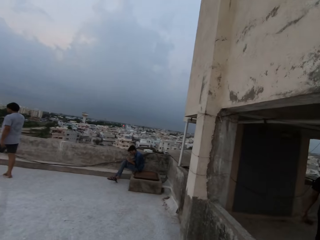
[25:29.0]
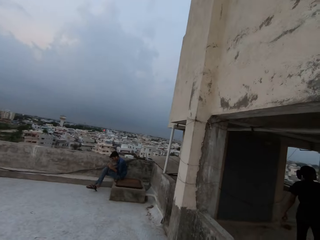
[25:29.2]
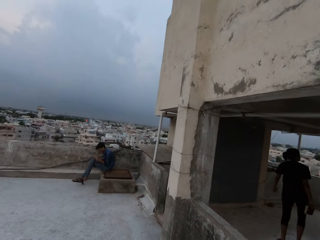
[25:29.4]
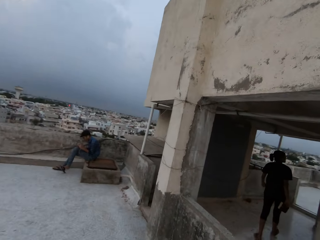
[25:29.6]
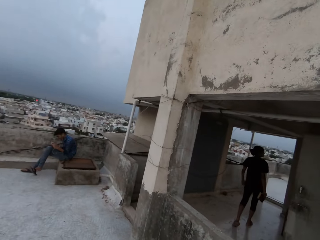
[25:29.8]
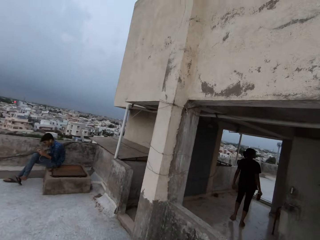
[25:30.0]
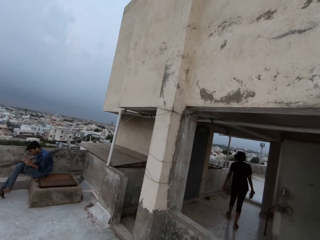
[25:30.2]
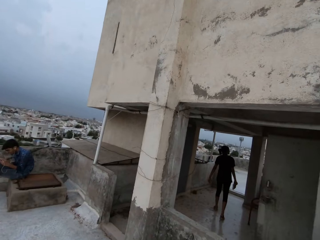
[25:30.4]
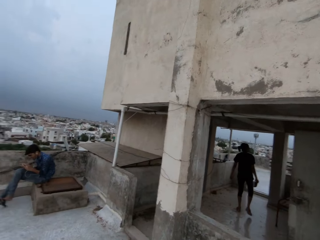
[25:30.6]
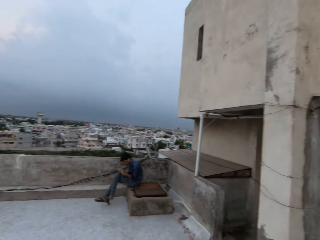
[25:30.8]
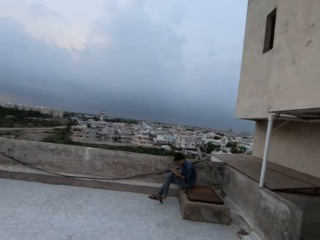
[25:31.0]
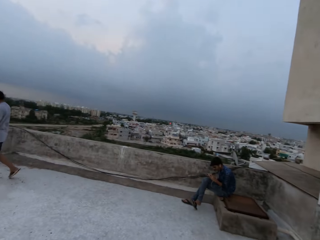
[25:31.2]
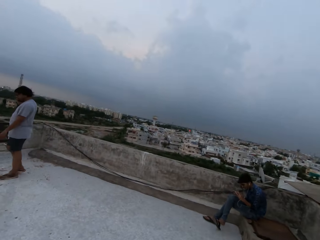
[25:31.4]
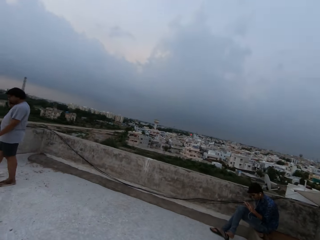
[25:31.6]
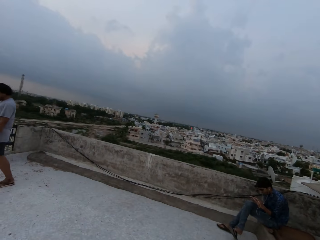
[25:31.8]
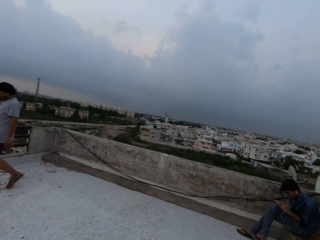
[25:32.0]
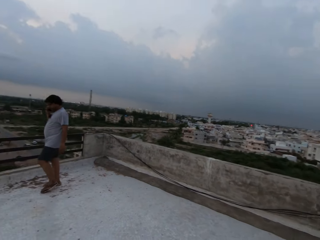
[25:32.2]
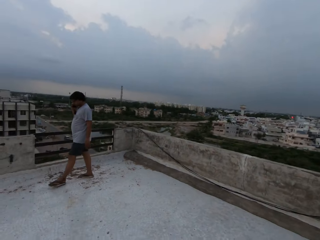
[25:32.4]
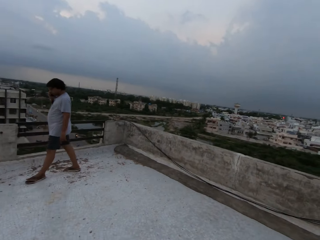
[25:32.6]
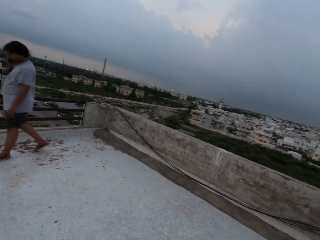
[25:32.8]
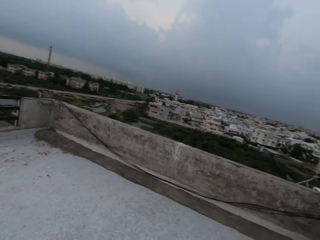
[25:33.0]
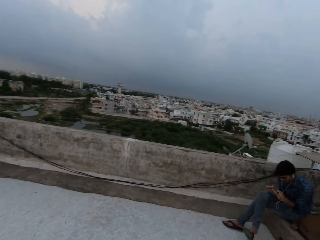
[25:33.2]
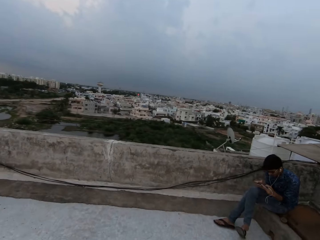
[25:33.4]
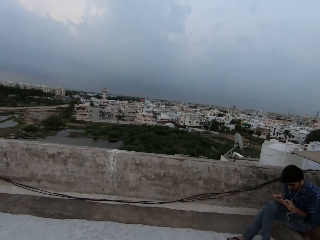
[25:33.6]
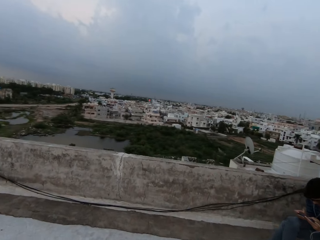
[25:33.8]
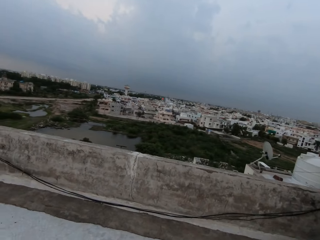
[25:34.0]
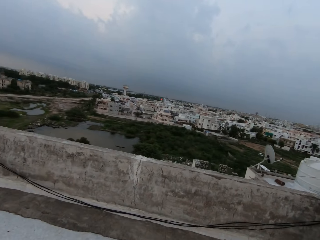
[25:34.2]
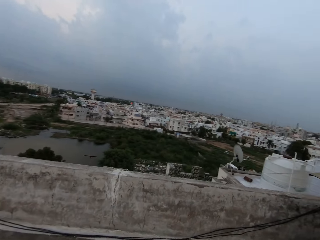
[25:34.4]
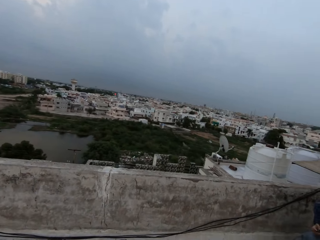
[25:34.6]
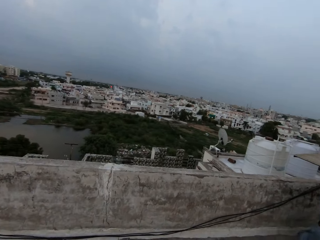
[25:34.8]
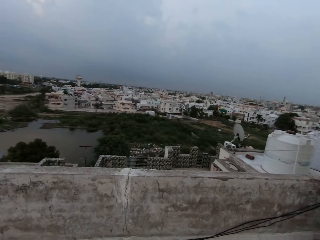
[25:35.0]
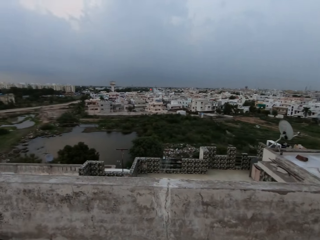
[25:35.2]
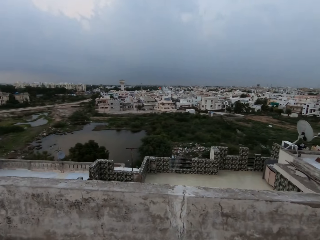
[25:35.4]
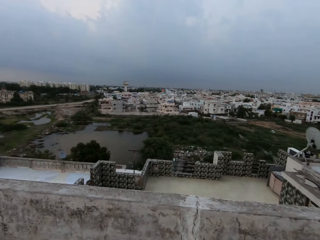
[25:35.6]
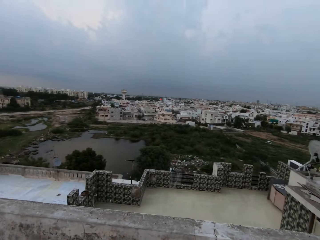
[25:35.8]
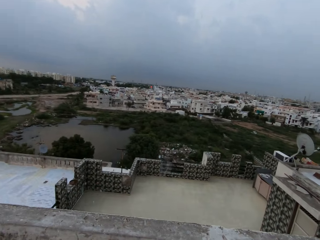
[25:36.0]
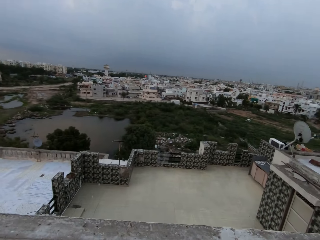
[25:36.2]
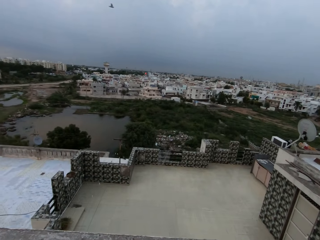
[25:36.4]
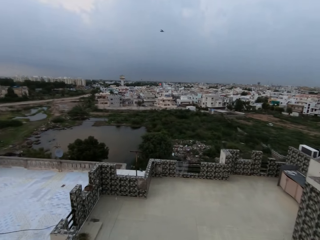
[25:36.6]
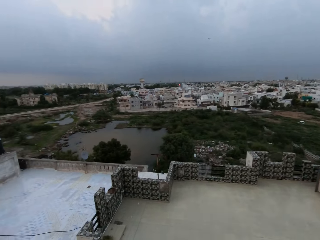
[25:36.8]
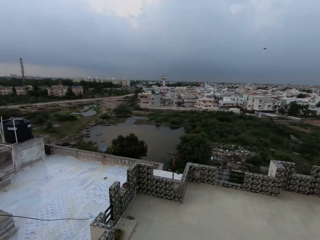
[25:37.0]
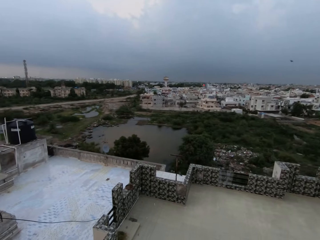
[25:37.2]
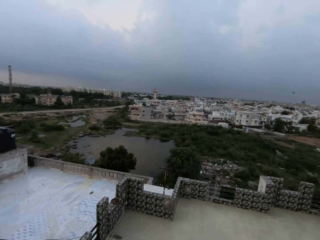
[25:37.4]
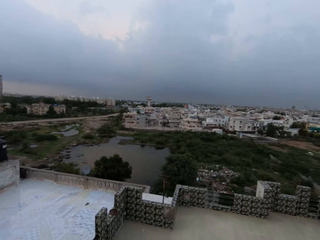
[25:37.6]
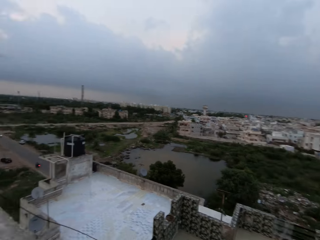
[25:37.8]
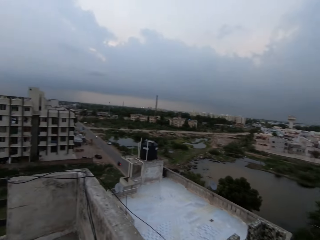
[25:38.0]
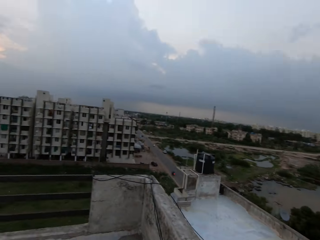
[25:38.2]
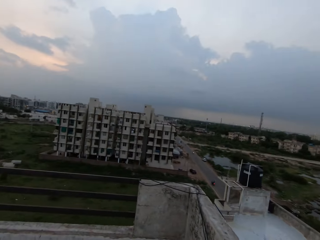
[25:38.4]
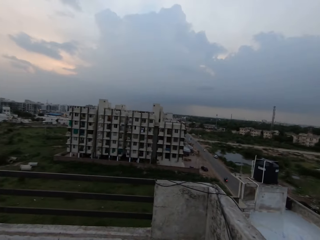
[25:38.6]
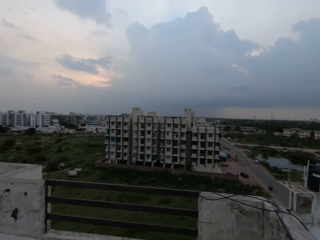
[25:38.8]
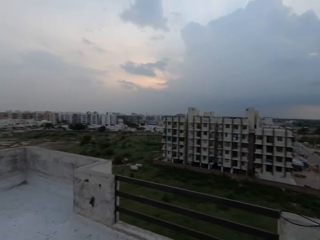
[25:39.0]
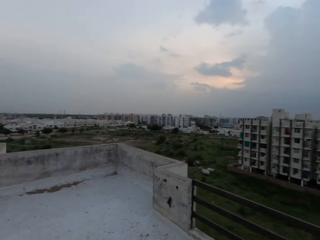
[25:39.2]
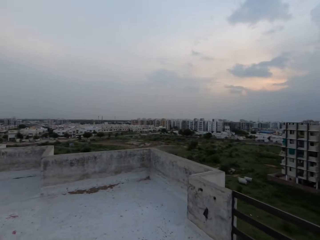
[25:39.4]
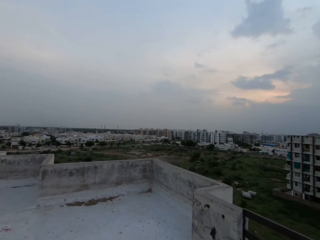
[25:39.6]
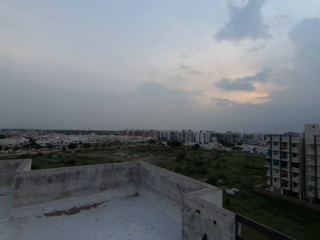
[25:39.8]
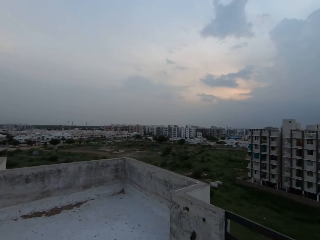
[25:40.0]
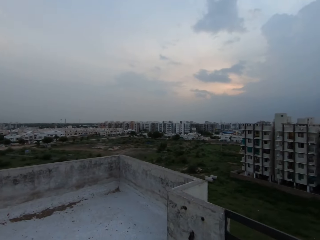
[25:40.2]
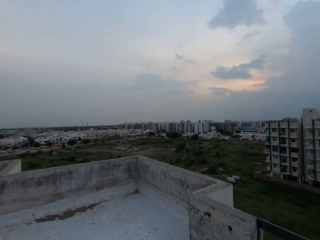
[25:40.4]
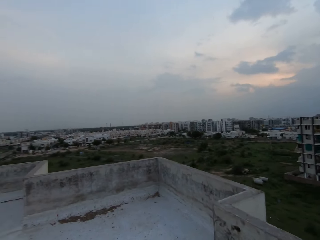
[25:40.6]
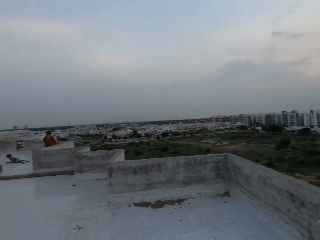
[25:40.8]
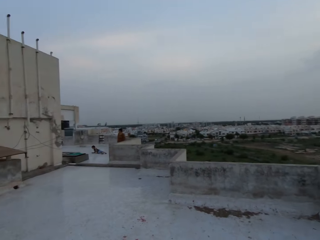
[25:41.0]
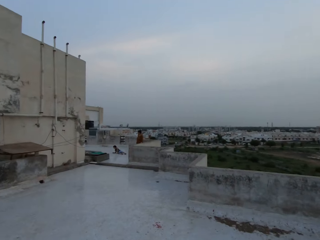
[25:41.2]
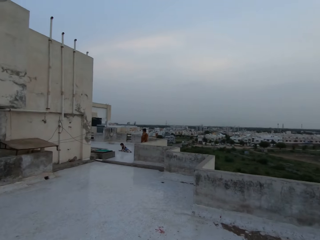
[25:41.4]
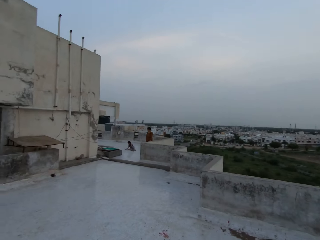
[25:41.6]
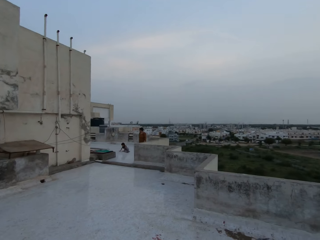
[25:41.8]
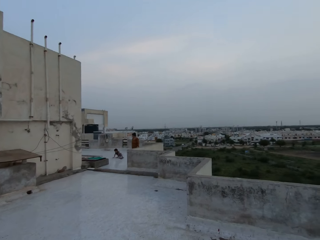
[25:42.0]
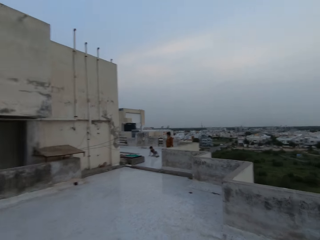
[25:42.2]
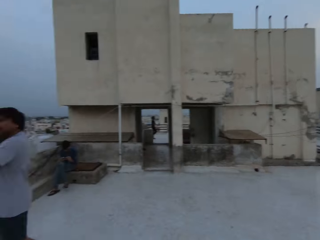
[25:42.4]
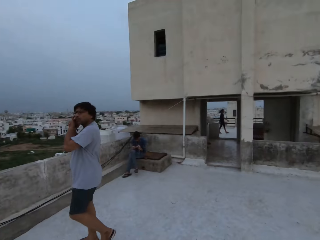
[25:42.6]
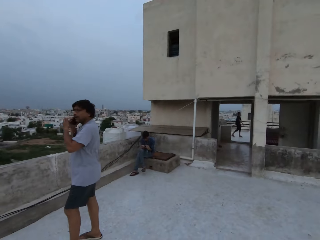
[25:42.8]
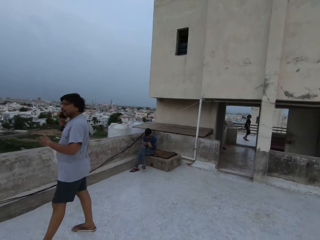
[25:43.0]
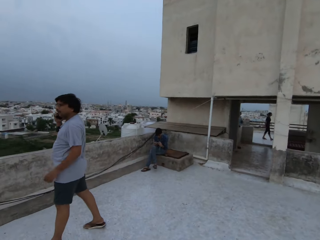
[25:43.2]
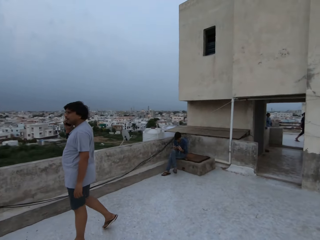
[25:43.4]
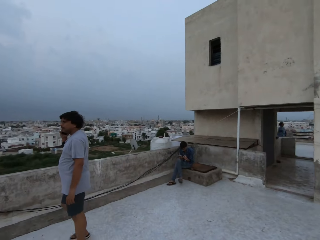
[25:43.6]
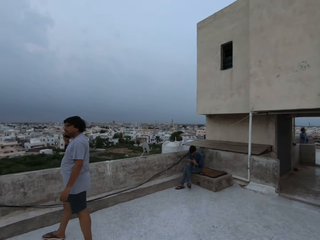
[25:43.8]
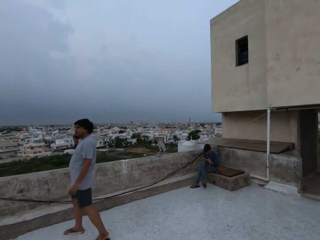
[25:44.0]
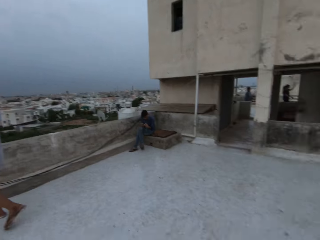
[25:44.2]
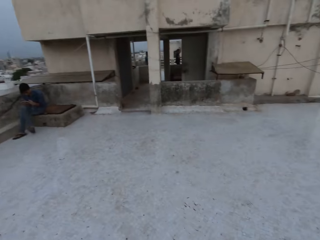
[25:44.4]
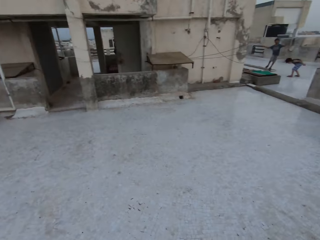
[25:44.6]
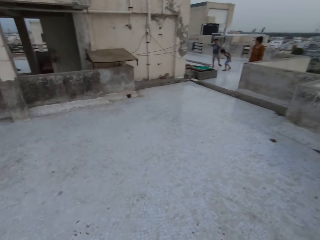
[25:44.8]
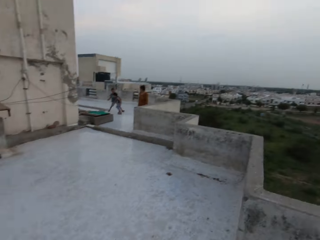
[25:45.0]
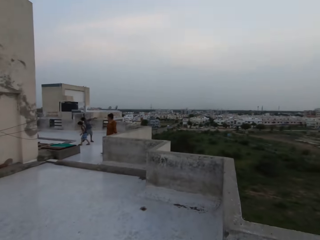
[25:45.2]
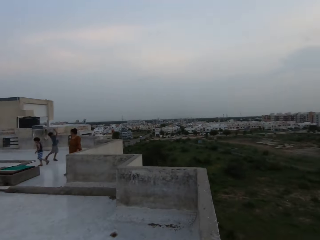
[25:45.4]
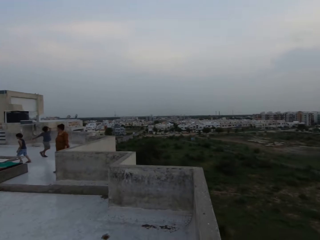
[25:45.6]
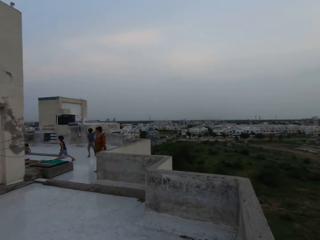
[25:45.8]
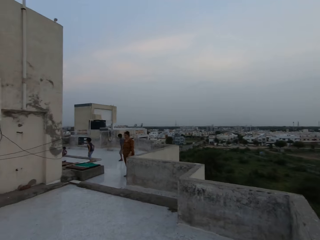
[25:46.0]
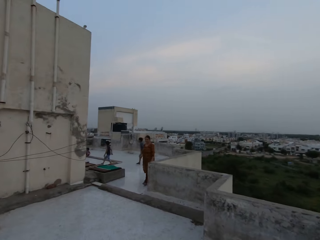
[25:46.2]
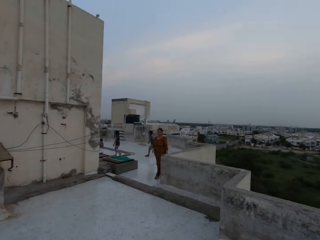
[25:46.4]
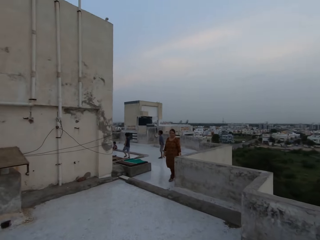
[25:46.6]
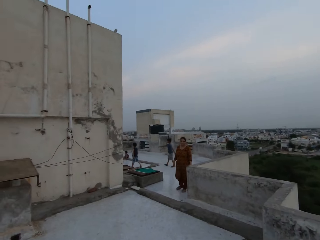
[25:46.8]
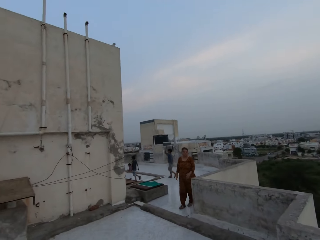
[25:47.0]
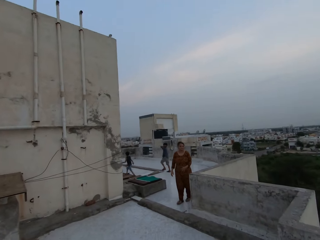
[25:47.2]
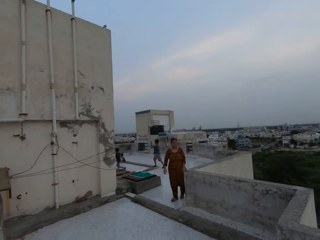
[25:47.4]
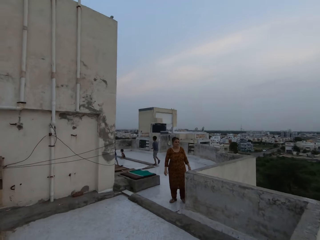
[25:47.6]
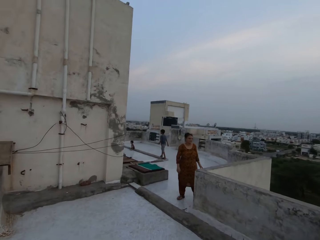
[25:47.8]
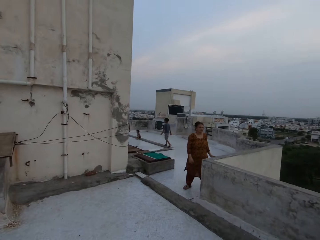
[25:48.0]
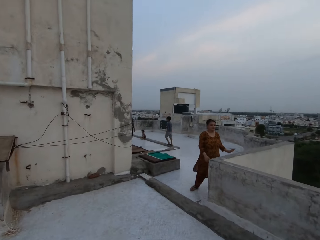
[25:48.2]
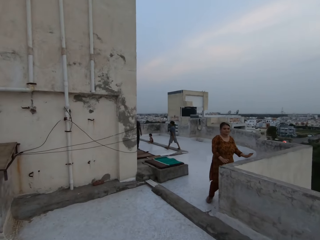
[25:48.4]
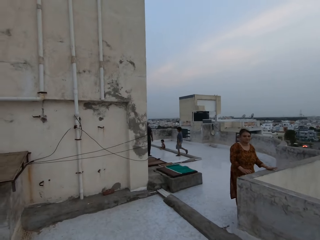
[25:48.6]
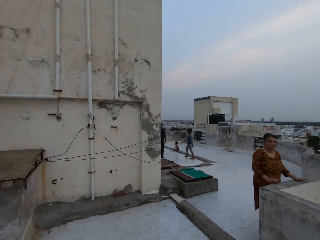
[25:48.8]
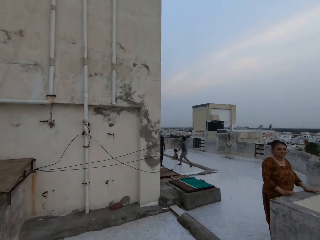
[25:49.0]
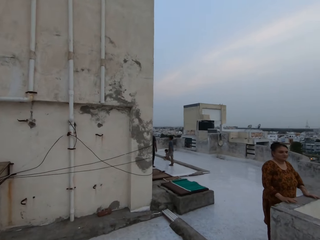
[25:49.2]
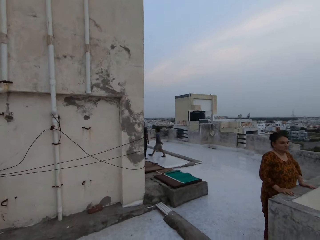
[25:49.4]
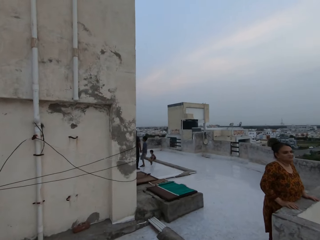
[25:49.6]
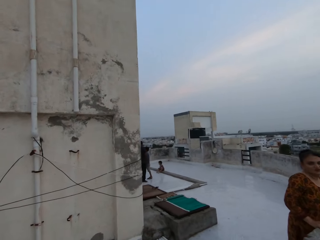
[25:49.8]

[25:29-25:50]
The camera wearer looks around a city. They turn in a compound. They look at a person. The person walks on the compound. The camera wearer walks around the compound. A woman holds the balcony with both hands.
